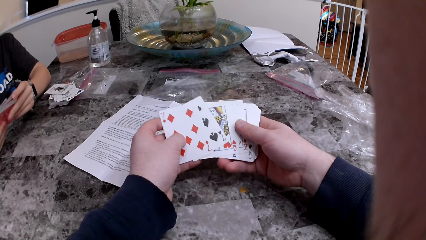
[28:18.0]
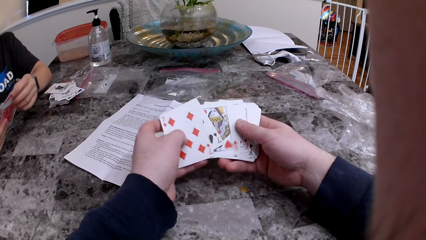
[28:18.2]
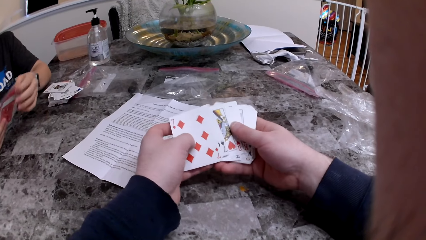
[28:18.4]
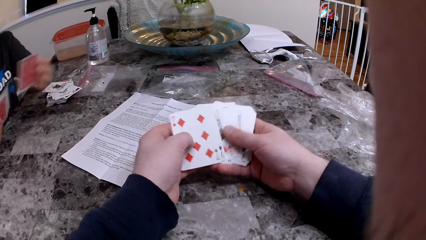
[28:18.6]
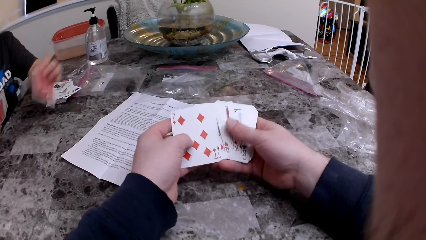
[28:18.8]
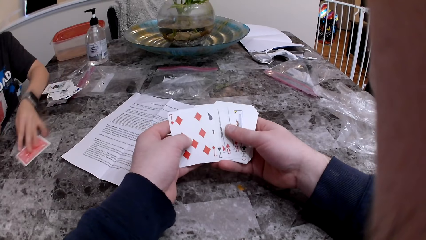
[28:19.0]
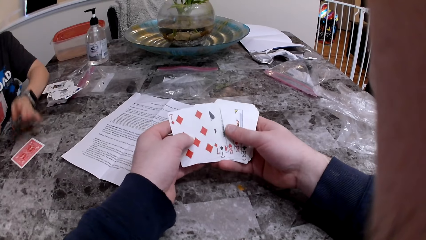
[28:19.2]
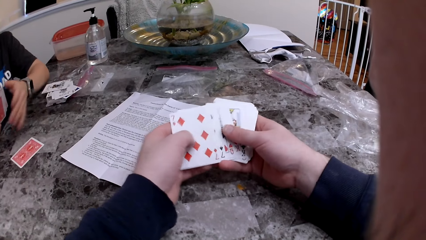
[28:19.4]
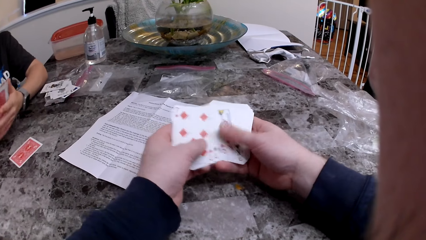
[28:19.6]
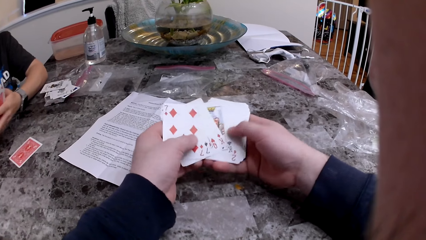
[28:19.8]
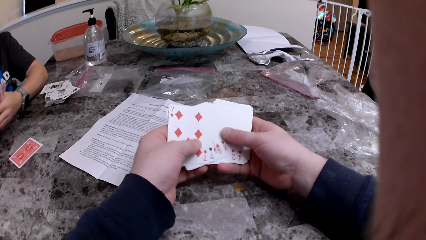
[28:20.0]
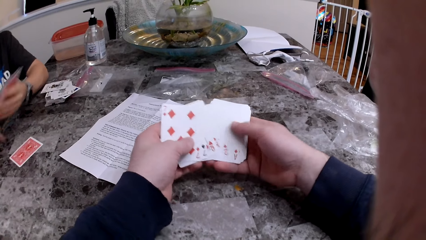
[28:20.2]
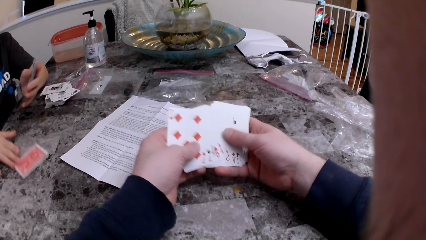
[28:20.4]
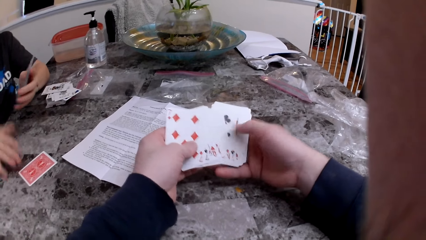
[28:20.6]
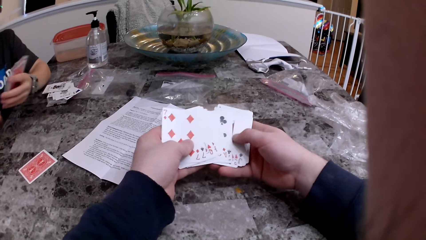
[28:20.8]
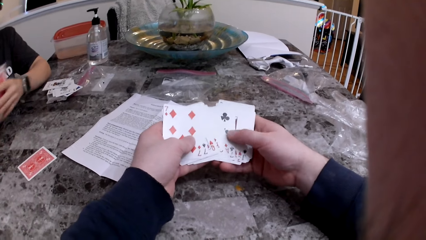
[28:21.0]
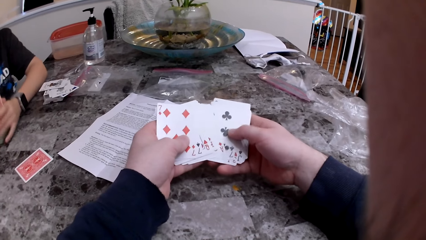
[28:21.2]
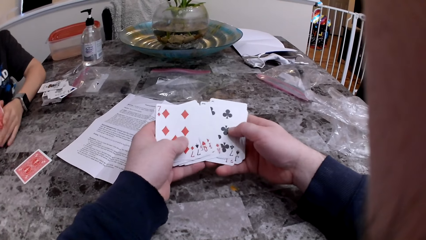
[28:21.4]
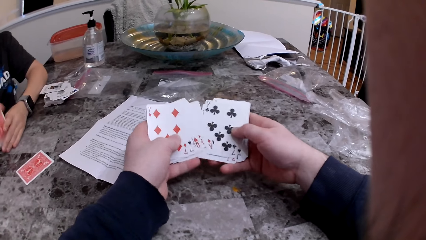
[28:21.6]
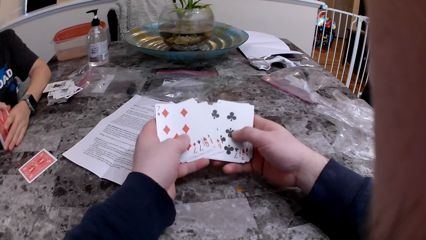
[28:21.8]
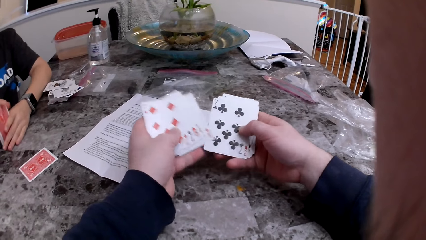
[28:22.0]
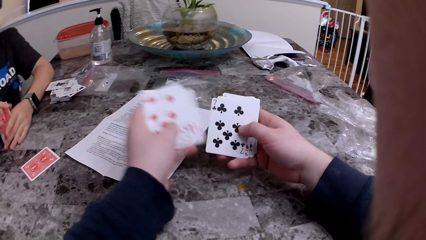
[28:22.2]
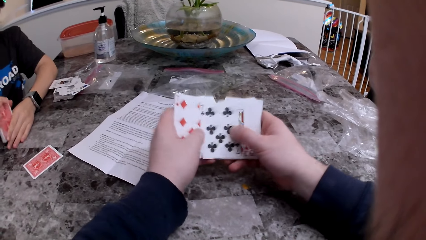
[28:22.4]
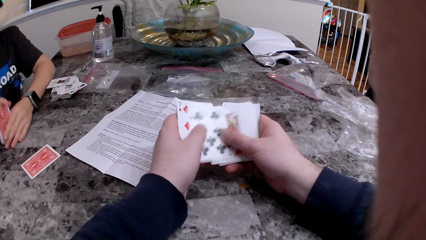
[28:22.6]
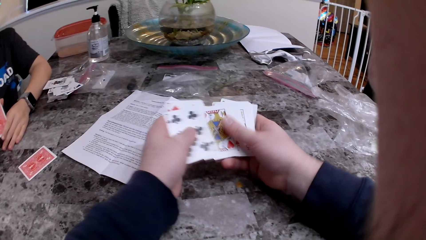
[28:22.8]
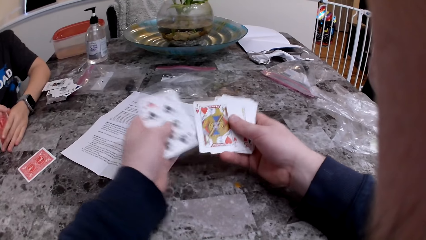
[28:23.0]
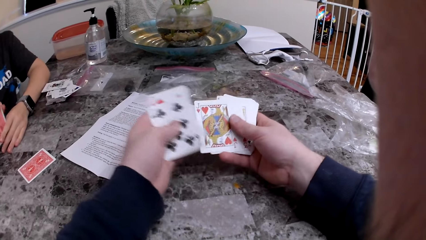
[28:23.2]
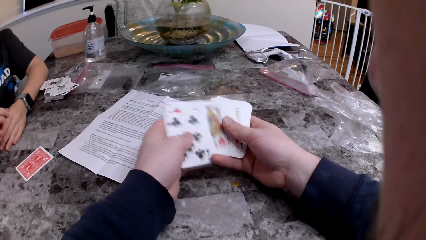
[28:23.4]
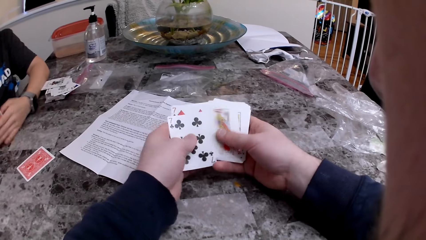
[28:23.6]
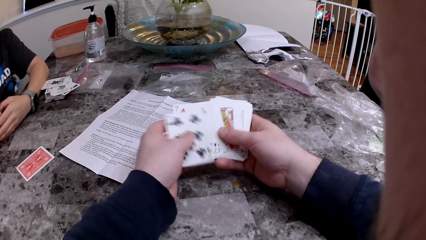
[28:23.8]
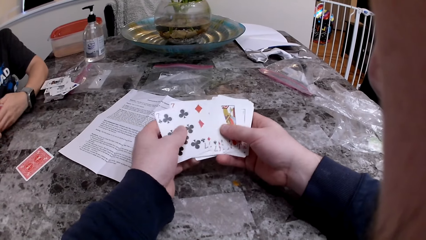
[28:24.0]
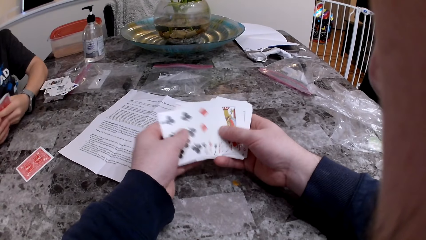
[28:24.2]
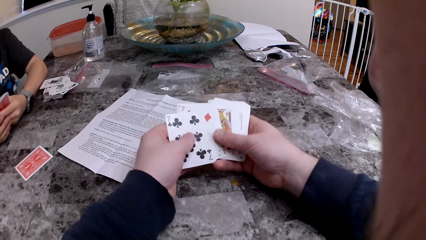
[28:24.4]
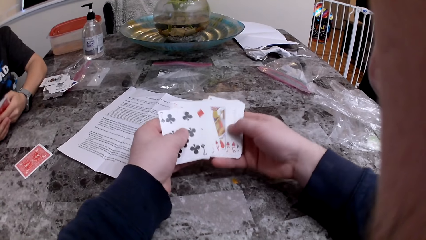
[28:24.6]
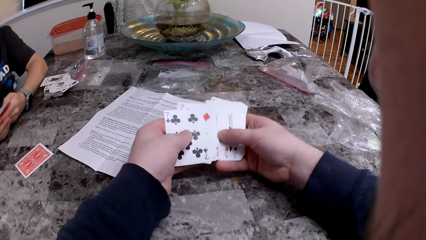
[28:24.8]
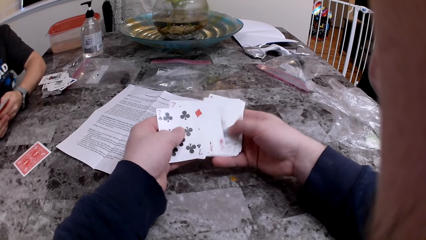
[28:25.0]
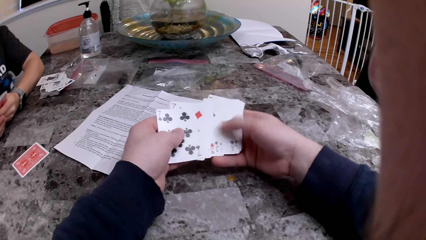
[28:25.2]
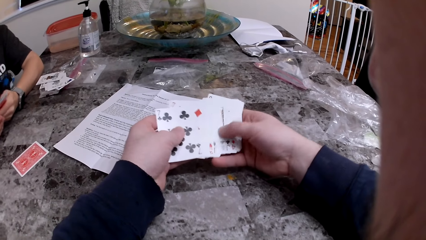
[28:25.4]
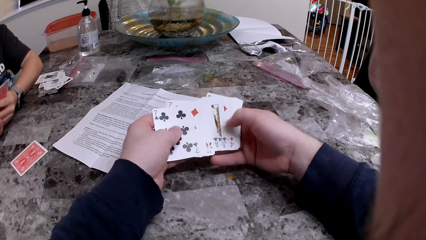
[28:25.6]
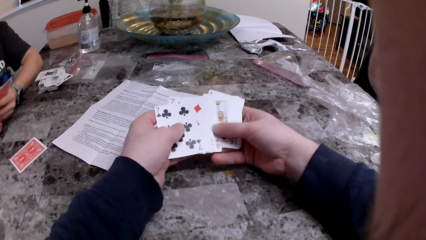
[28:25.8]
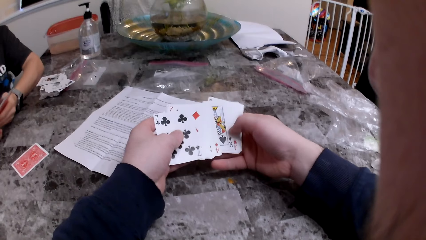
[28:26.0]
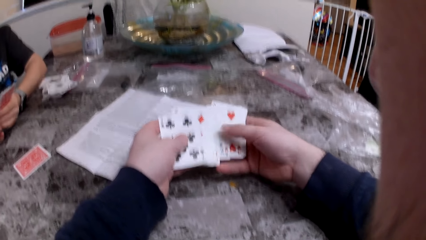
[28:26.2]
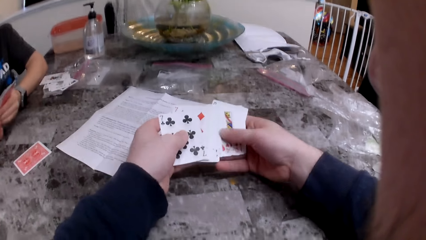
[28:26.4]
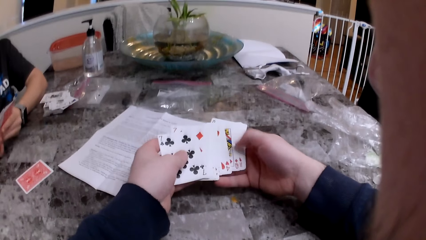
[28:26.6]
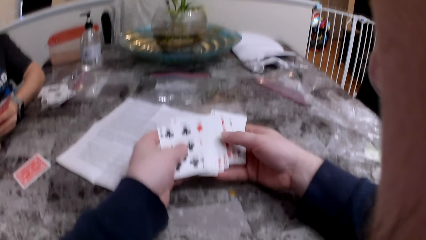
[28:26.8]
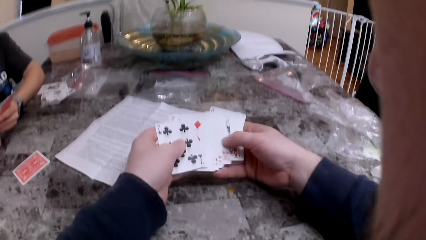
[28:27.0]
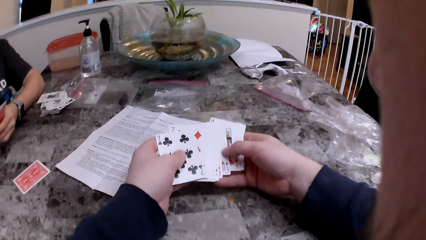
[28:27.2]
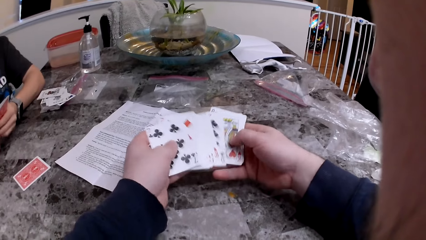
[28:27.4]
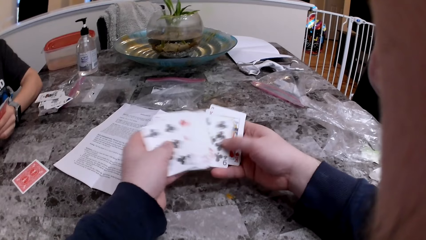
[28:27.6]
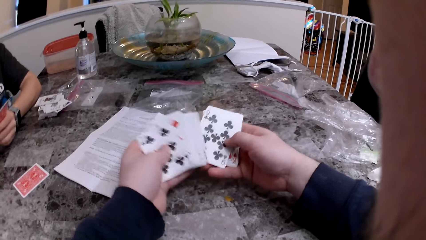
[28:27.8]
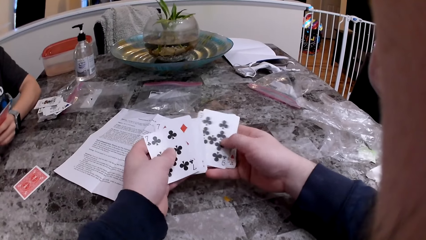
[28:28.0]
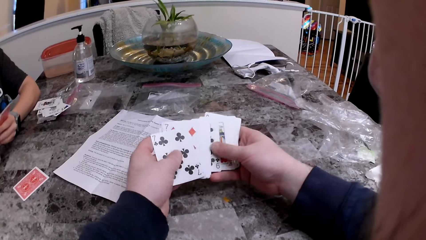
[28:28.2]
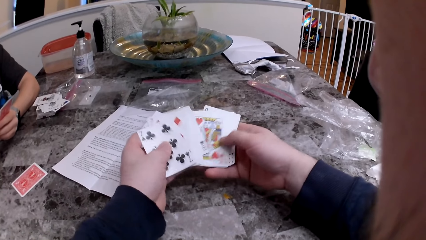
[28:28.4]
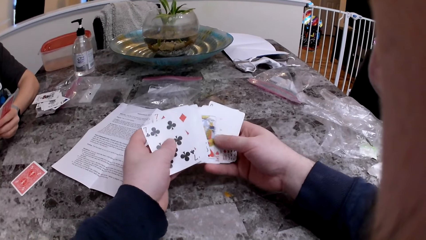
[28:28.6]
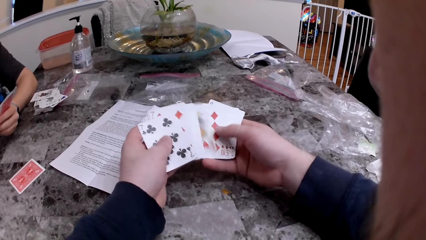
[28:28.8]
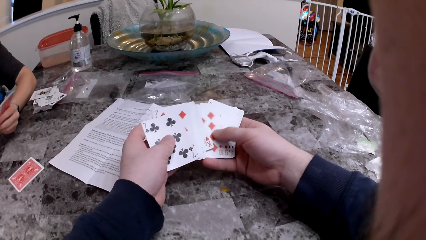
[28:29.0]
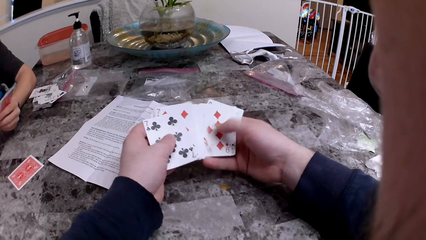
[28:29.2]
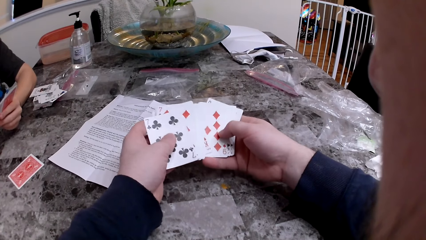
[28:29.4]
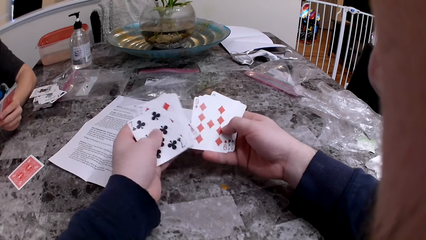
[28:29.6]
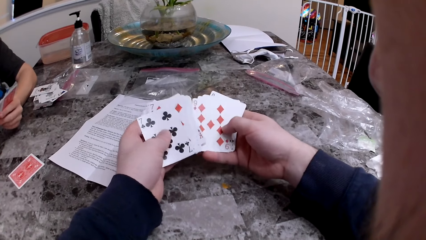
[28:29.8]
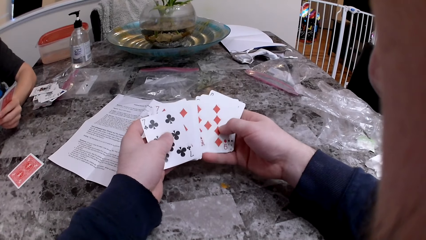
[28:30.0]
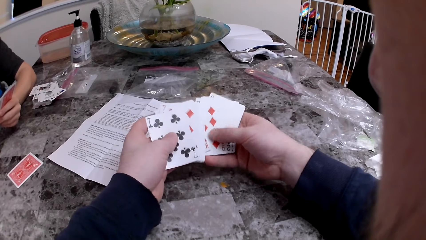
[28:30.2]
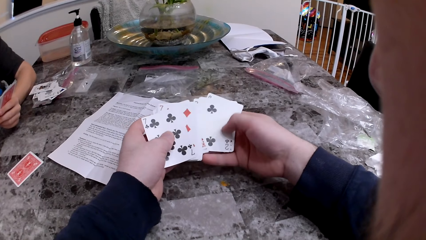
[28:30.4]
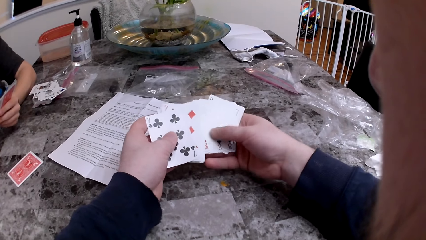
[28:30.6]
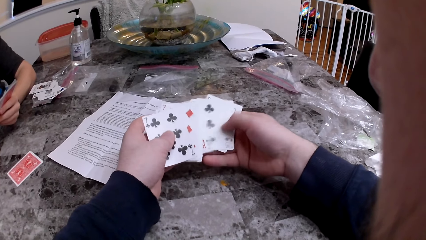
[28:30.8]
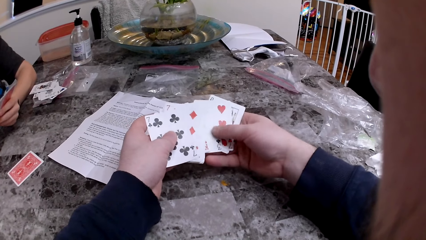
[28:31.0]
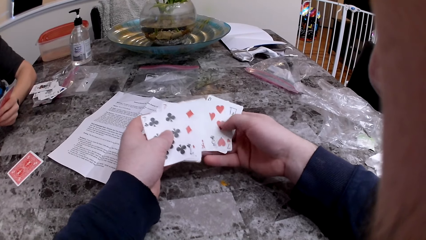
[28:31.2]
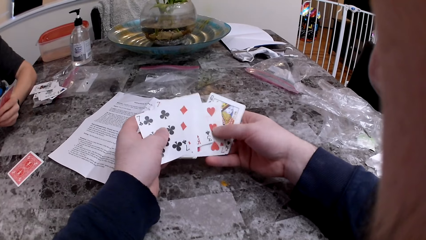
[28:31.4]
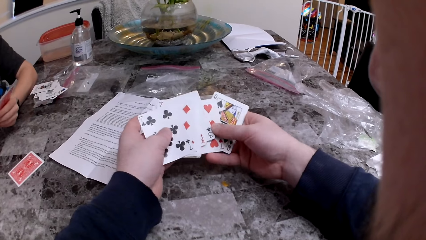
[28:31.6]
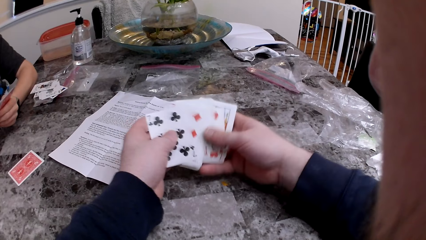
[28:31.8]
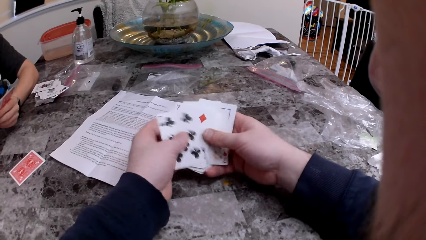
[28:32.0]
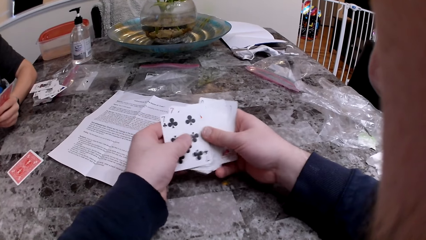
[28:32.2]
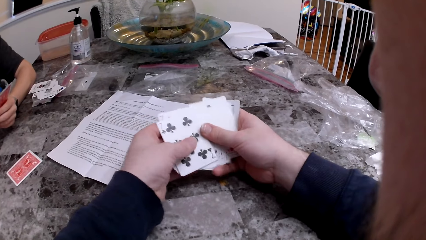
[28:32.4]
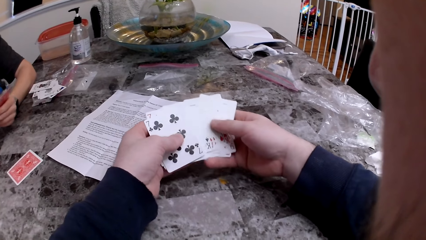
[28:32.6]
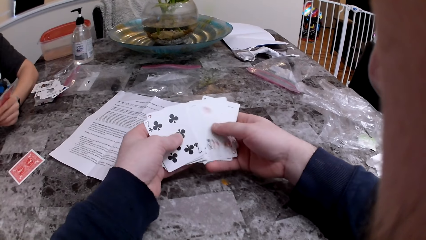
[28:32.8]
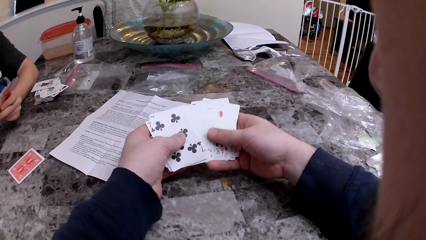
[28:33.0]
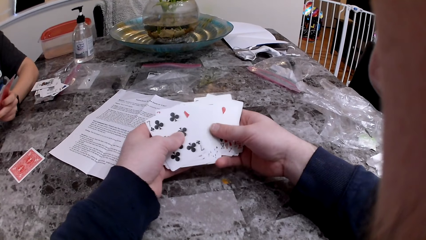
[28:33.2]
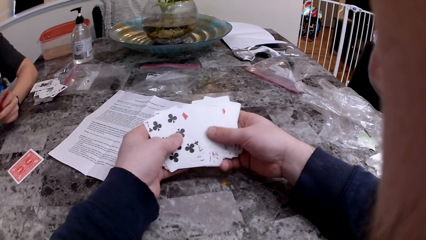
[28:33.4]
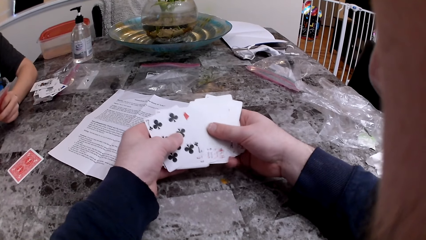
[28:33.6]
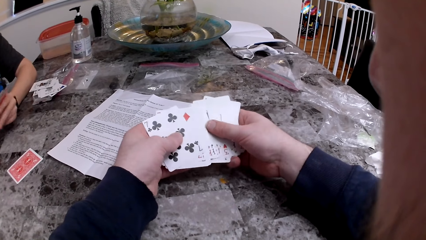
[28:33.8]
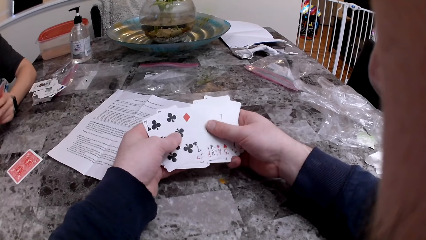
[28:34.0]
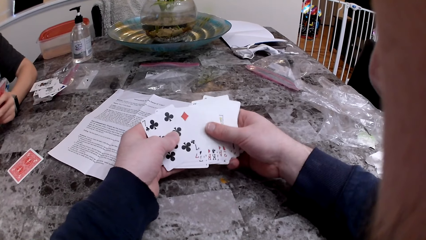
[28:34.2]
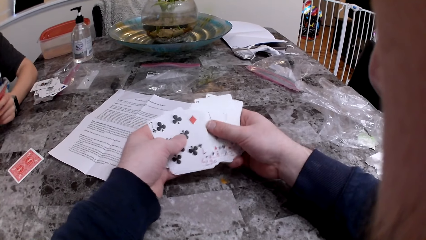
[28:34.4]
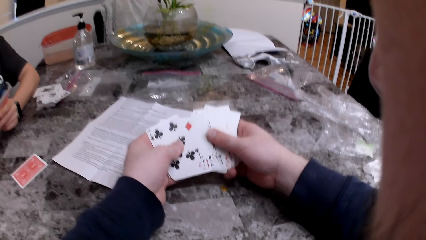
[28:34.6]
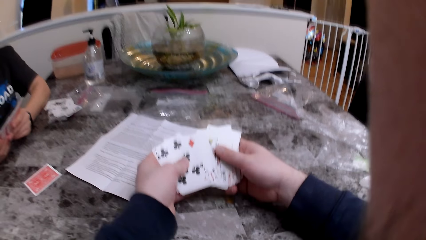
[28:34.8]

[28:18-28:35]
The woman drops a card on the table with her left hand. The woman pushes a card on the table with her right hand. The woman hits the cards in her right hand on the table, arranges the cards and checks the cards.
